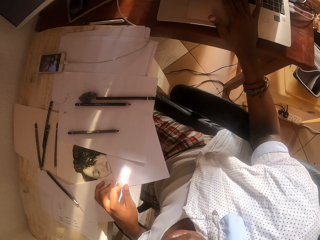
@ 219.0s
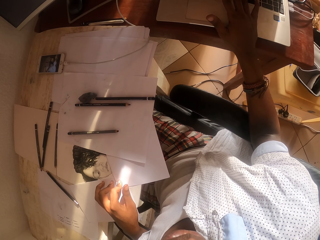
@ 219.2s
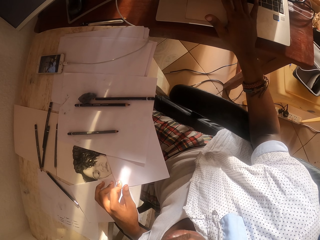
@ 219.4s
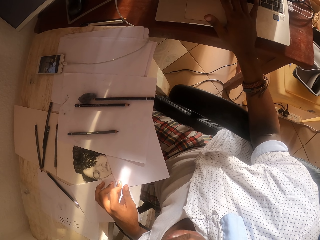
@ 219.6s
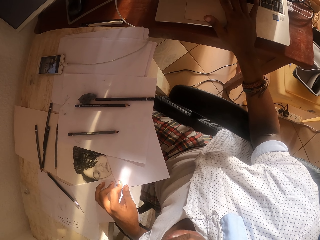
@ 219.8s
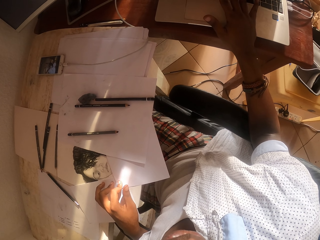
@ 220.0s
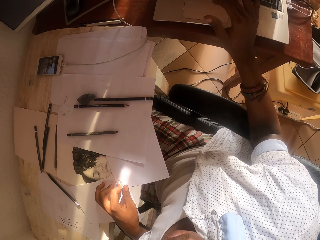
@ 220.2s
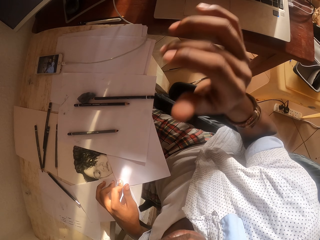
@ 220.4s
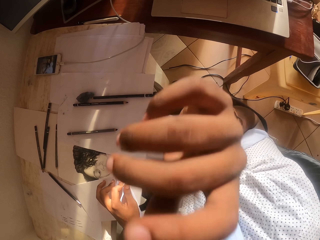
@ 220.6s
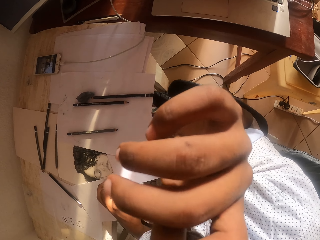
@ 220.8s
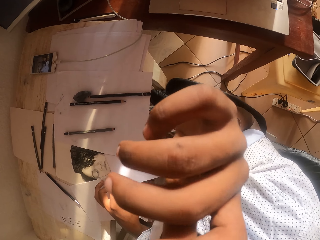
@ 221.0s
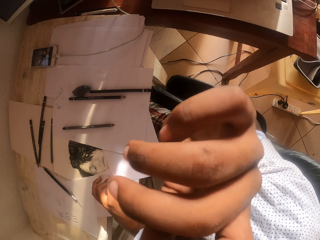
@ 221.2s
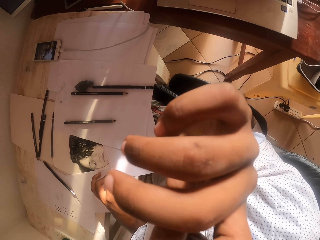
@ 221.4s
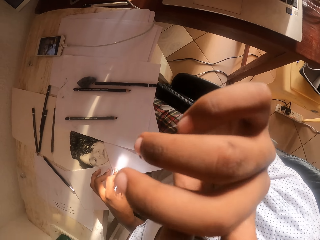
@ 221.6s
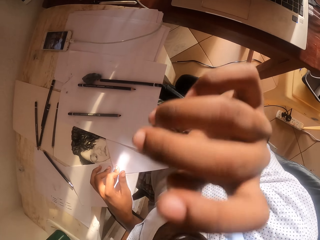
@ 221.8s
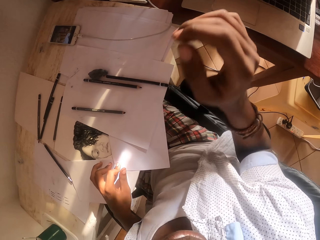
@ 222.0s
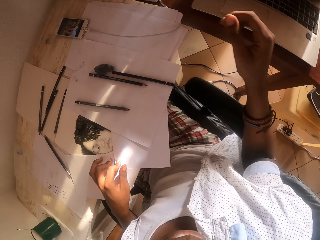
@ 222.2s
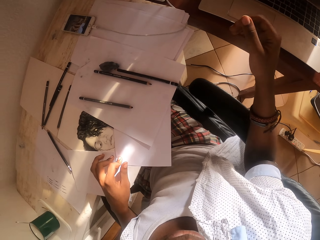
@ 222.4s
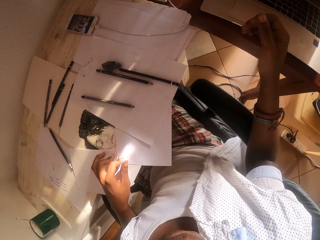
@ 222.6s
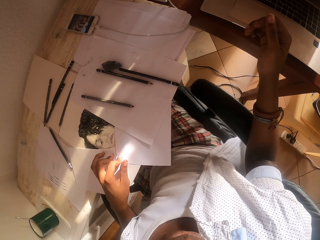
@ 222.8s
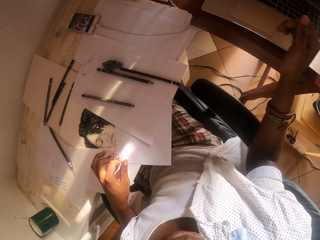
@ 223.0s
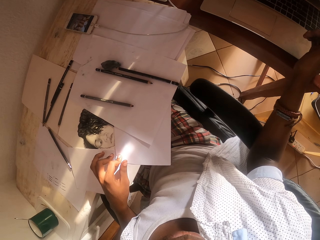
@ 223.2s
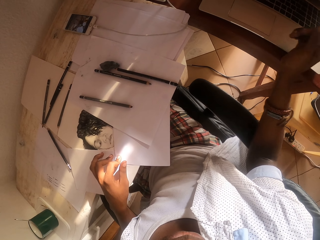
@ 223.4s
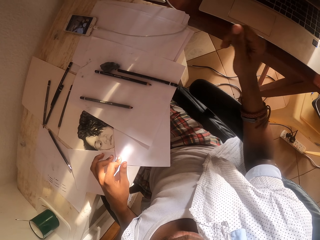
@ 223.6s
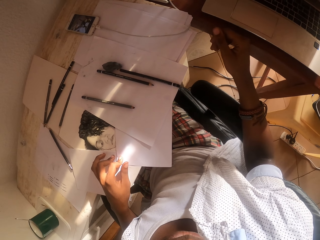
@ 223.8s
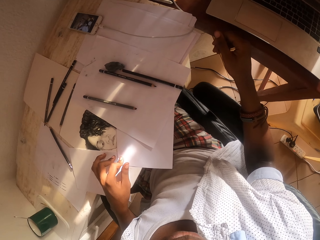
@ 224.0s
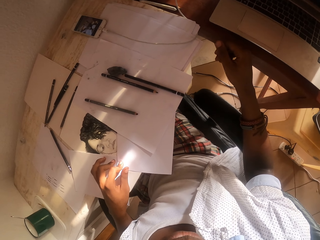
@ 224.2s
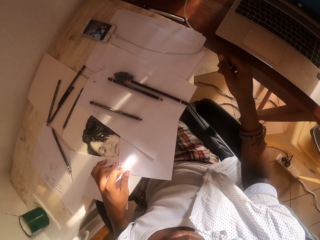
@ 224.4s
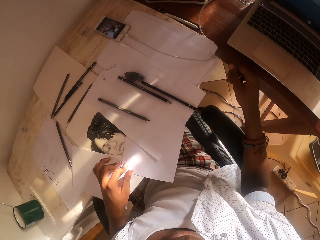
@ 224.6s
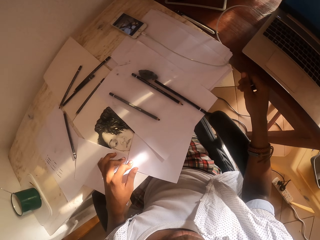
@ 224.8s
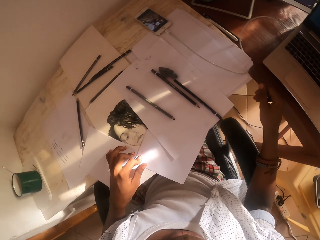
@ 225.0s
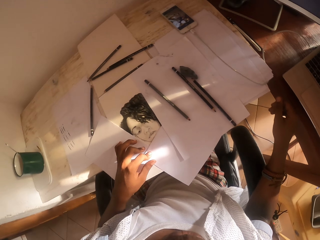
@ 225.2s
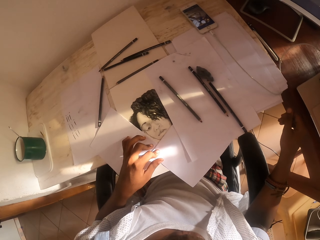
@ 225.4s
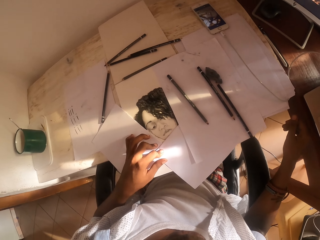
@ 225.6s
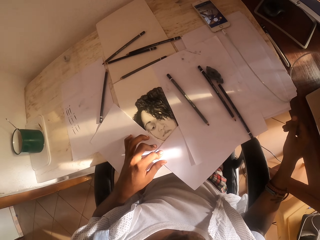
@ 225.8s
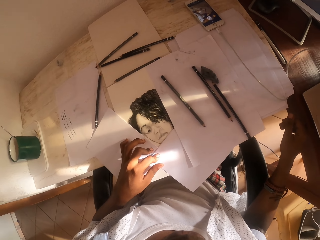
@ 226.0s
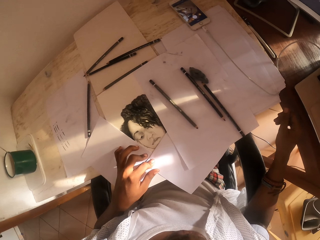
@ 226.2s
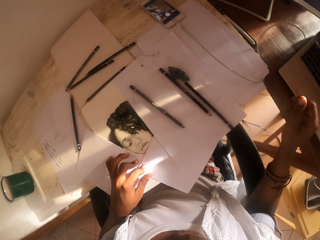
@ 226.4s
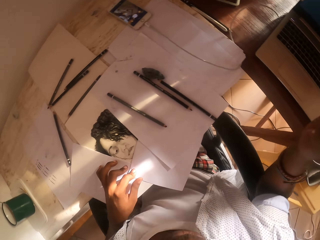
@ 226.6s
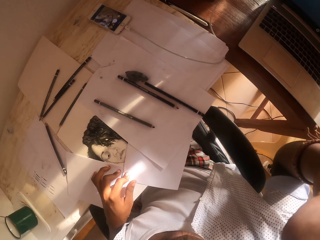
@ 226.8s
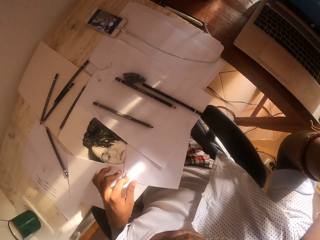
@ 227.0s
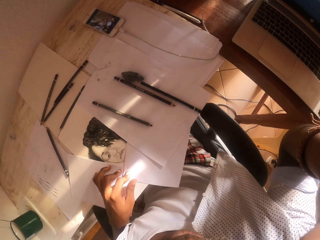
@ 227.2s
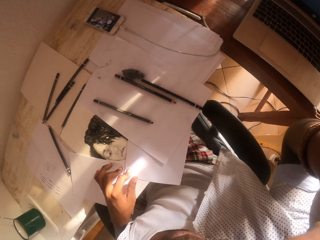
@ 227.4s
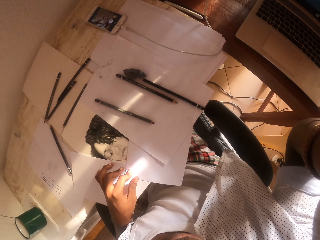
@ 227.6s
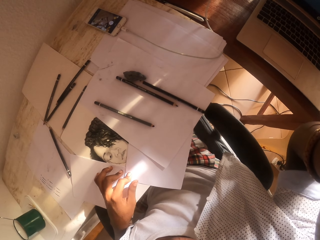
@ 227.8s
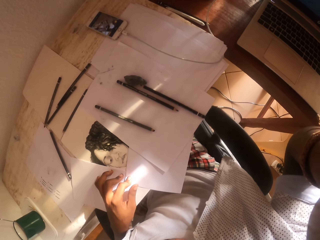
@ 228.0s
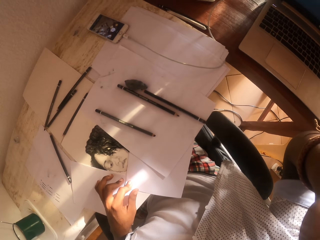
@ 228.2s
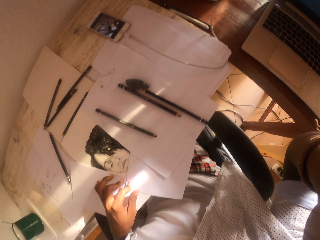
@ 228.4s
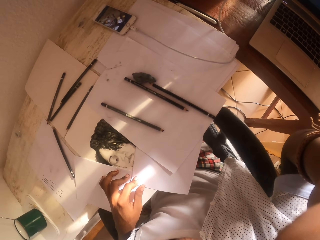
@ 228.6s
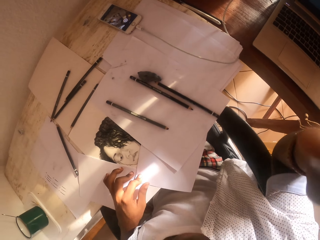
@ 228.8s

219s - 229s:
The camera wearer touches his face with his hand. He stares at the drawing. He touches something.

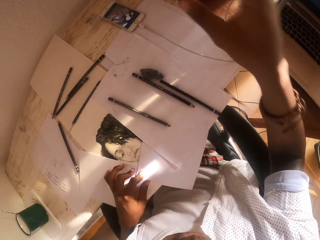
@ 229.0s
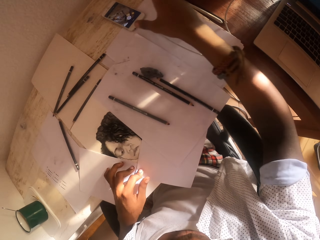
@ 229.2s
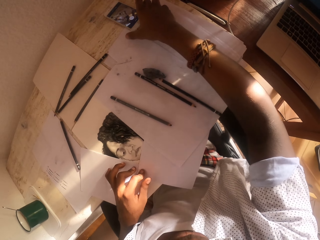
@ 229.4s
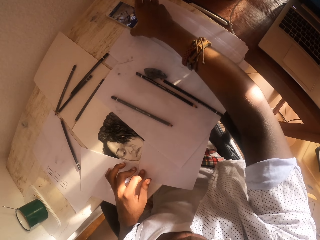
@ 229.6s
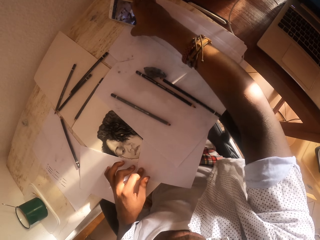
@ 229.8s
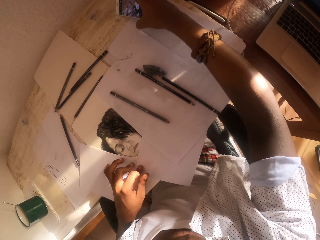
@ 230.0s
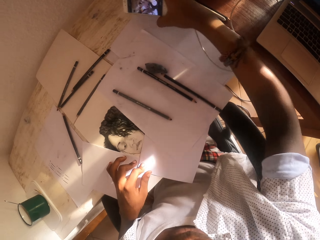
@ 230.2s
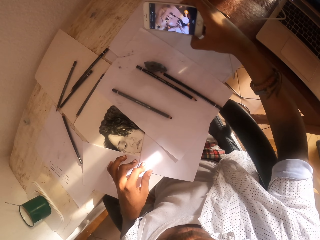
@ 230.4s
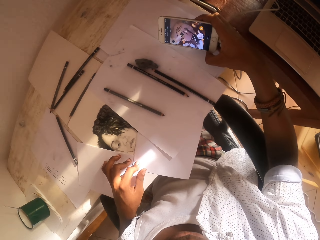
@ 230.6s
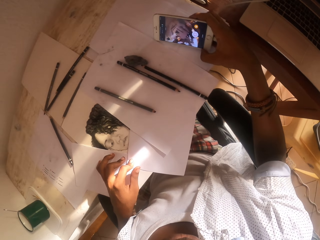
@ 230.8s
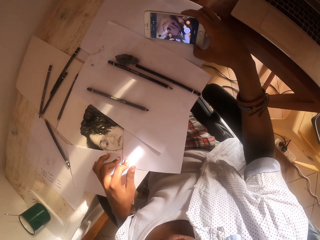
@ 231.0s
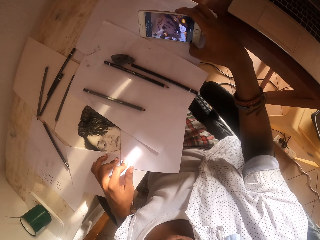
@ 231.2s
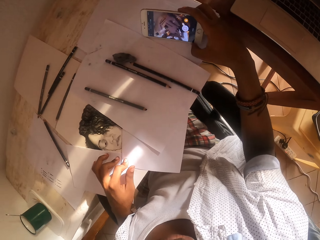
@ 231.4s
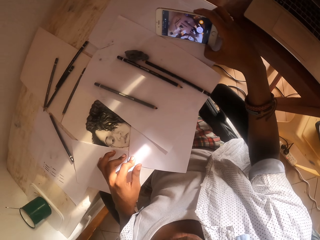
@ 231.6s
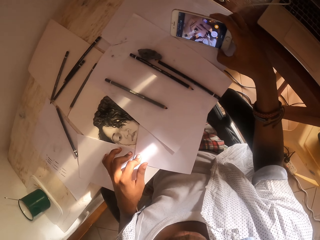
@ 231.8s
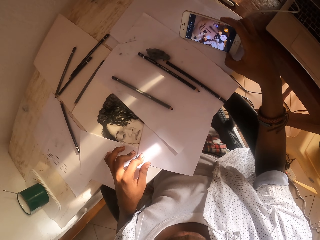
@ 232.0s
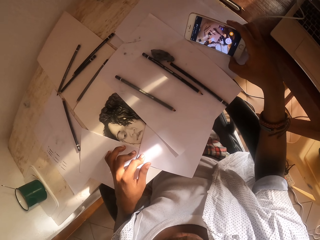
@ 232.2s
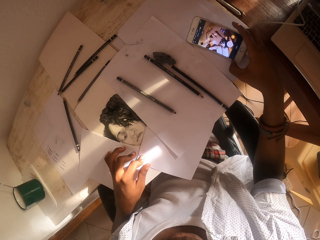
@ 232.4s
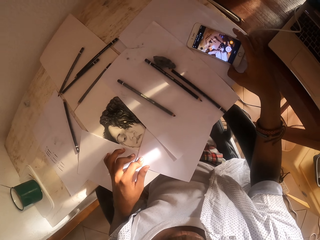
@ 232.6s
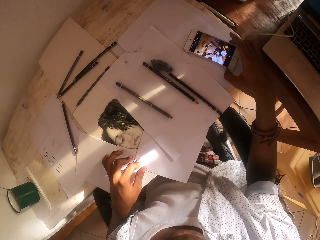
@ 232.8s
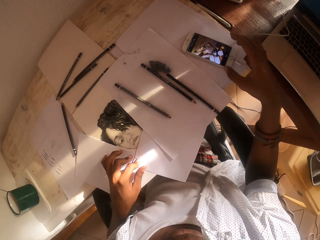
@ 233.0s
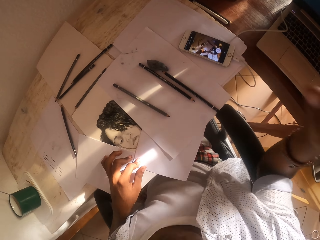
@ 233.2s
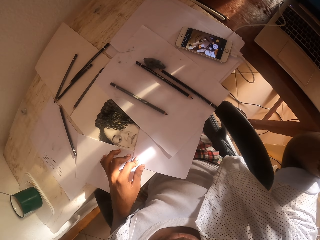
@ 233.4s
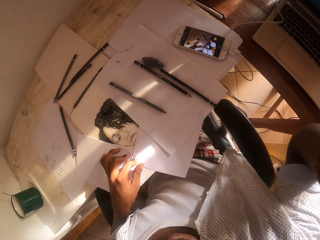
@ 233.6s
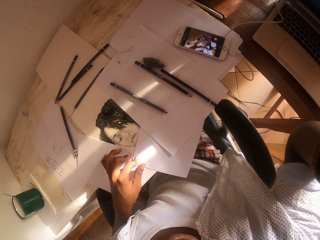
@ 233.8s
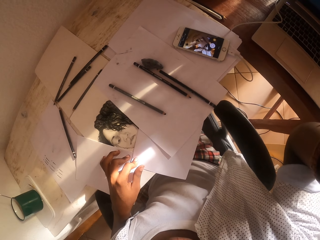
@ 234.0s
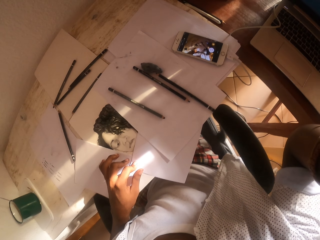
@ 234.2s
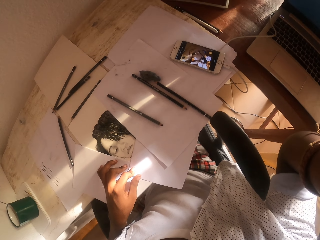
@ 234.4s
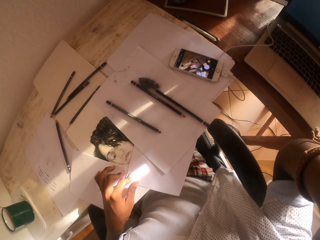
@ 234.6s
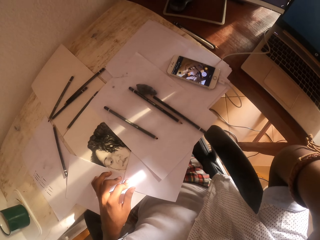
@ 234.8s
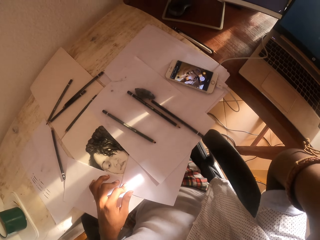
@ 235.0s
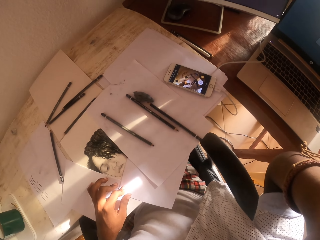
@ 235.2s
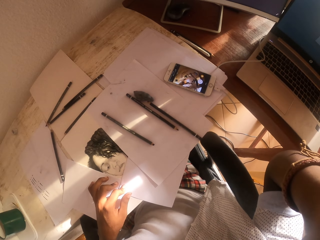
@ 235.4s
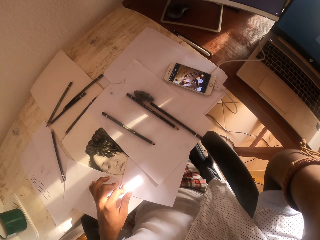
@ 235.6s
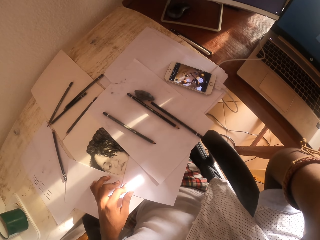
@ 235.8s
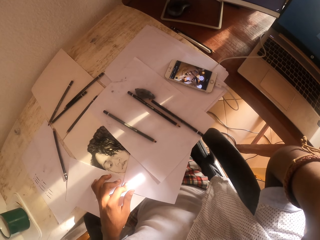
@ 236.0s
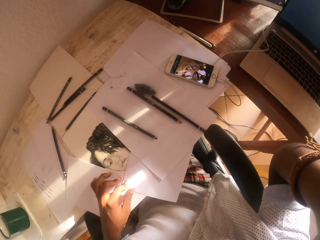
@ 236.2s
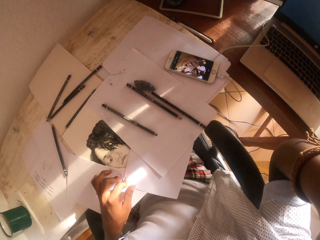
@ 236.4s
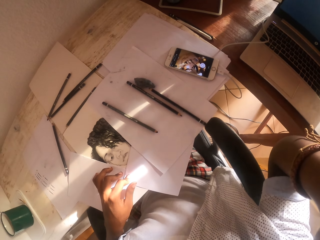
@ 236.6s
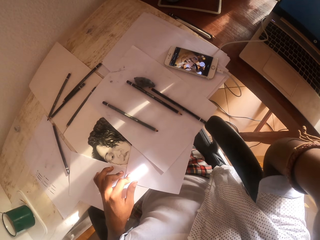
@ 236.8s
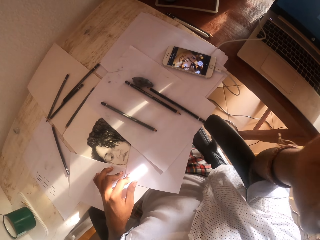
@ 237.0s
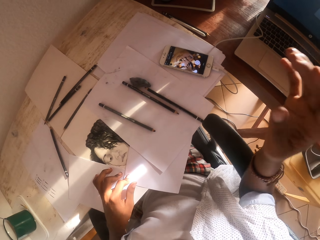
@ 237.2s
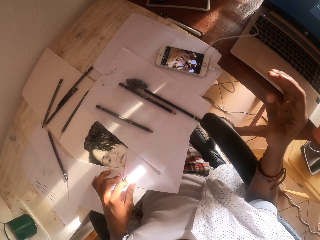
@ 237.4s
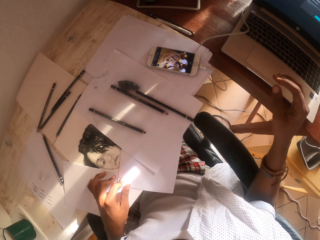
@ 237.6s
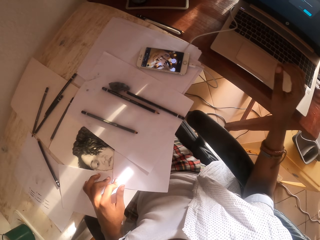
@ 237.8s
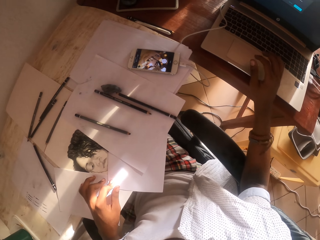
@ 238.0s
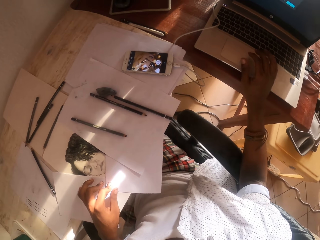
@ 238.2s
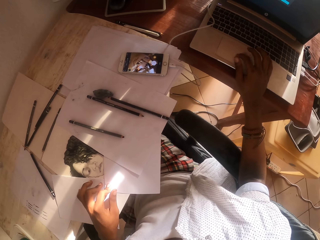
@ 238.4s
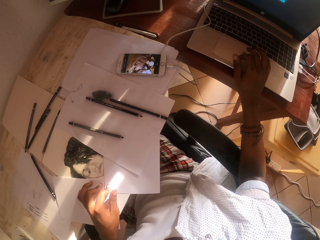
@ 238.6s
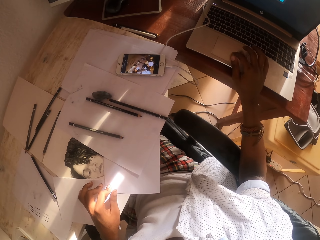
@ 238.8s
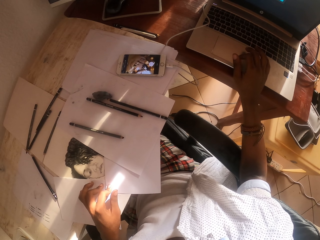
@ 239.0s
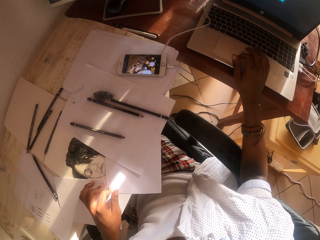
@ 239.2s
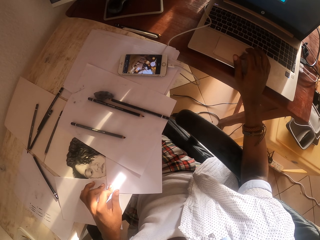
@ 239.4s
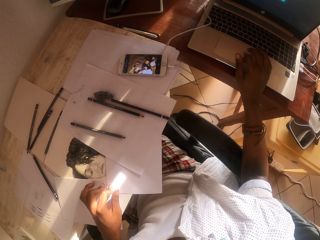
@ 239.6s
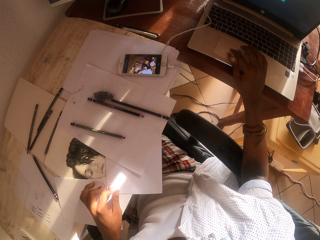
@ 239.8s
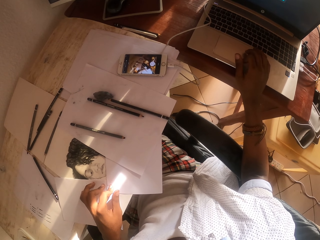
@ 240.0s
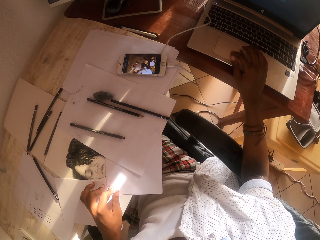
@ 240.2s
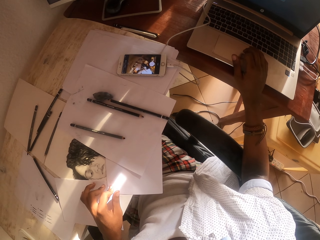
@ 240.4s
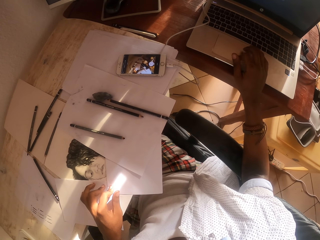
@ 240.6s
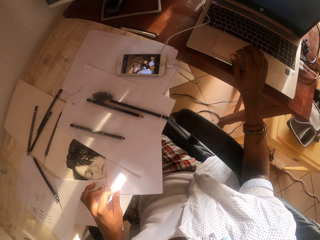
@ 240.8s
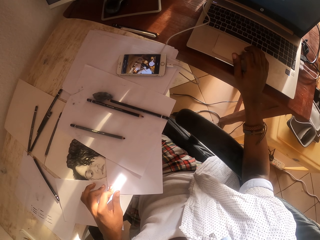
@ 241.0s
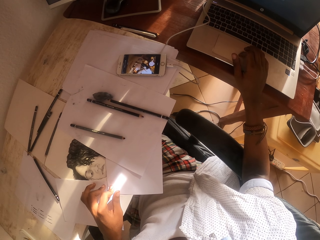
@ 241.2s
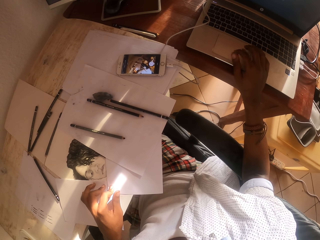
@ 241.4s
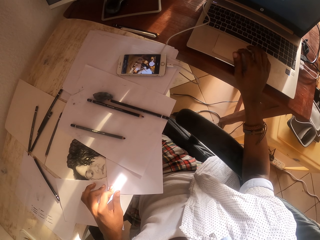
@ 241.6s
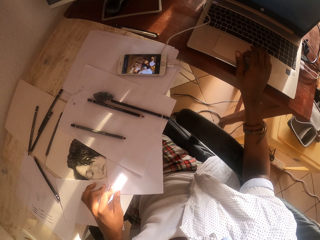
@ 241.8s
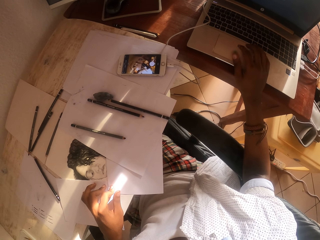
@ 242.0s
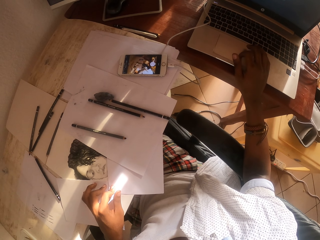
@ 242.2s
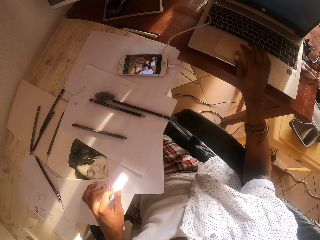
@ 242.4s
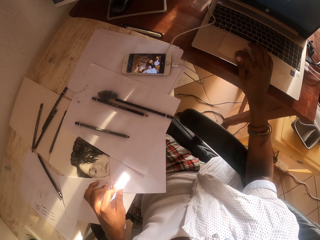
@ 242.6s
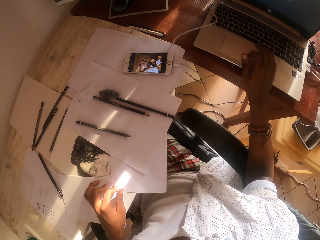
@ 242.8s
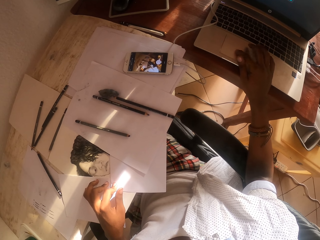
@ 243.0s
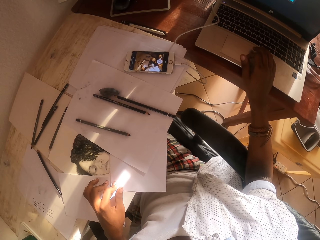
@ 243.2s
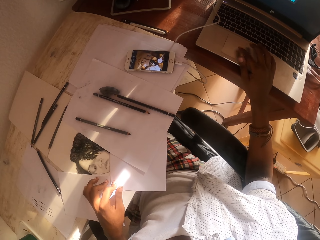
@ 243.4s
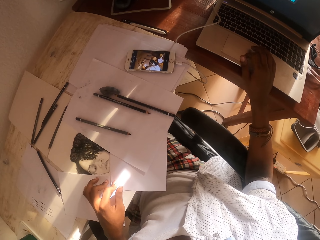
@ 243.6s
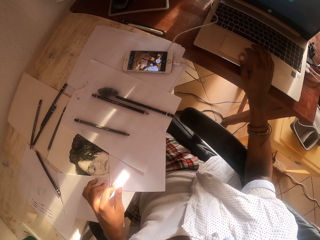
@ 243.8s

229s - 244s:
The camera wearer holds a mobile phone. He picks up the phone from the table. He drops the phone on the table. He raises his hand. He touches something. He operates the laptop with his hand.
